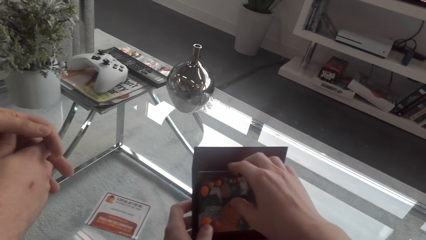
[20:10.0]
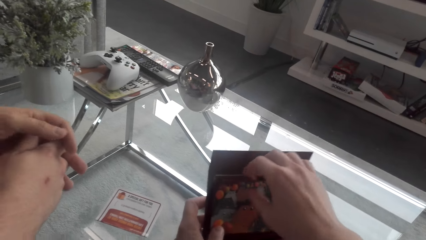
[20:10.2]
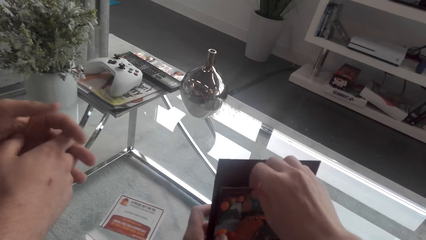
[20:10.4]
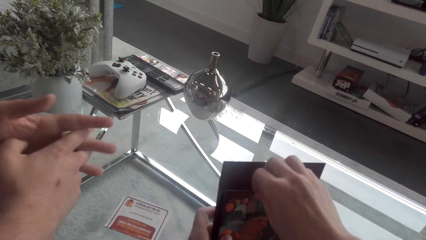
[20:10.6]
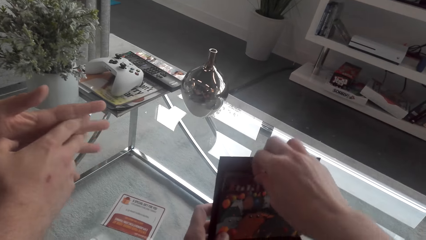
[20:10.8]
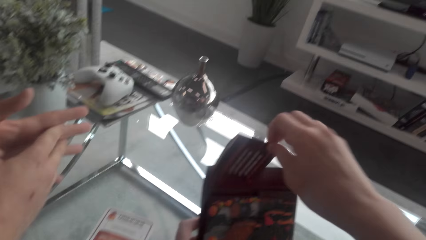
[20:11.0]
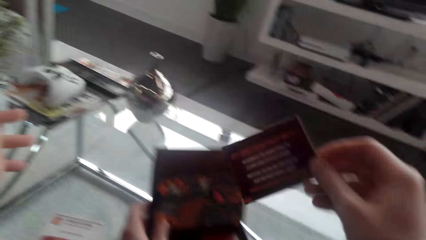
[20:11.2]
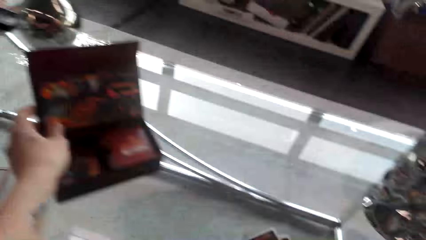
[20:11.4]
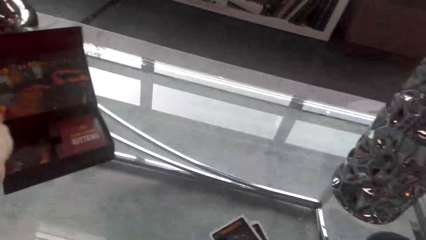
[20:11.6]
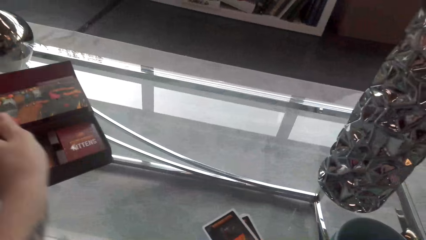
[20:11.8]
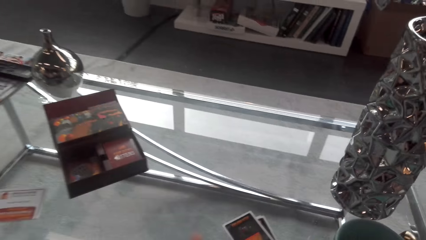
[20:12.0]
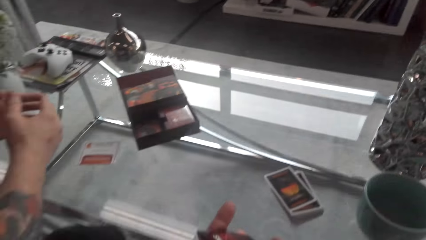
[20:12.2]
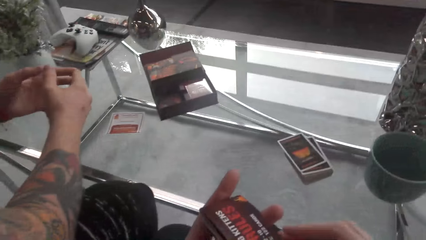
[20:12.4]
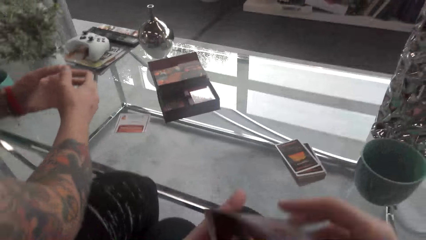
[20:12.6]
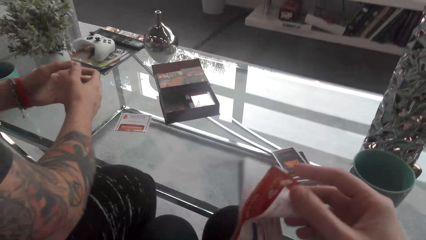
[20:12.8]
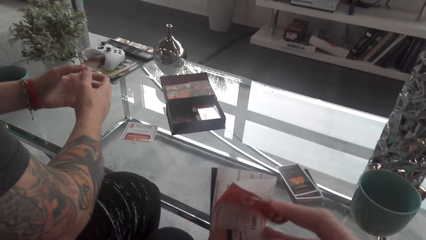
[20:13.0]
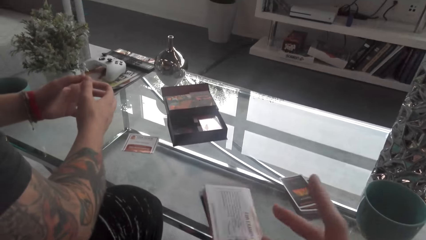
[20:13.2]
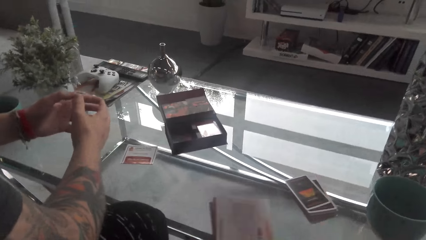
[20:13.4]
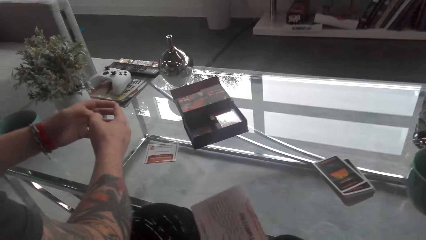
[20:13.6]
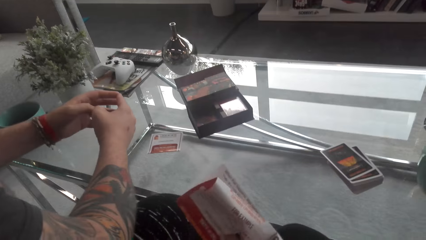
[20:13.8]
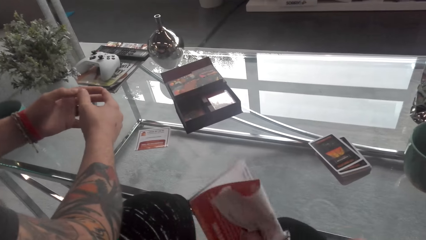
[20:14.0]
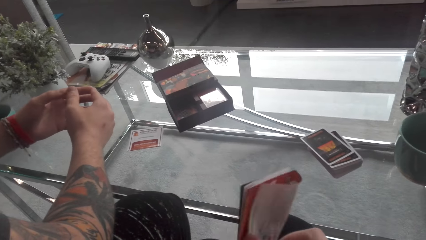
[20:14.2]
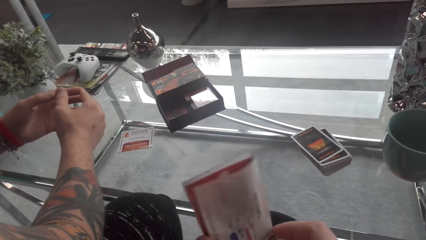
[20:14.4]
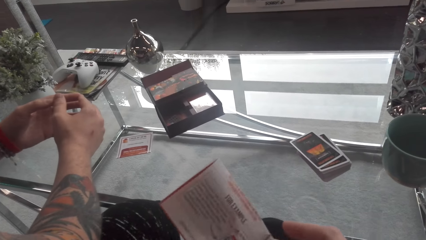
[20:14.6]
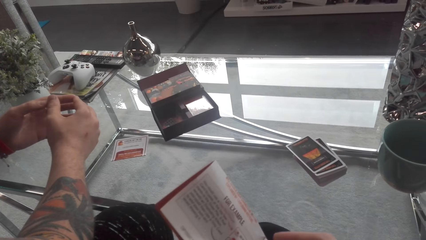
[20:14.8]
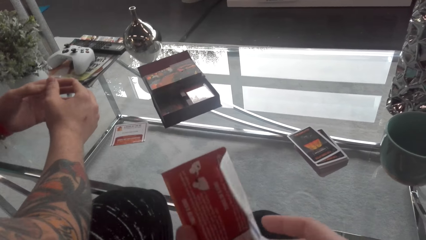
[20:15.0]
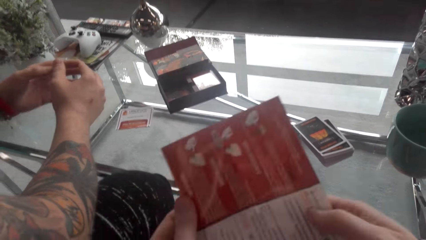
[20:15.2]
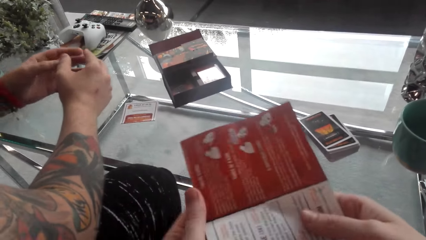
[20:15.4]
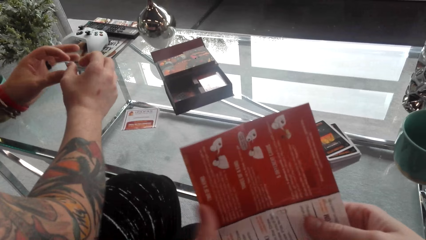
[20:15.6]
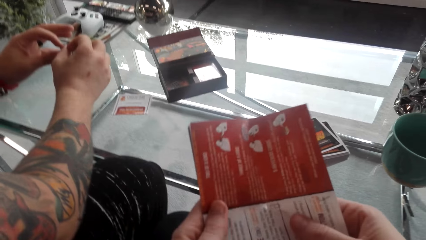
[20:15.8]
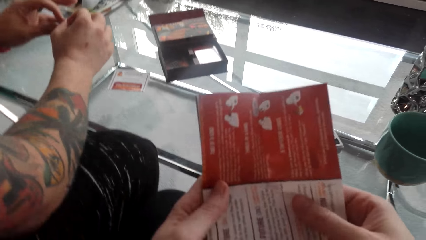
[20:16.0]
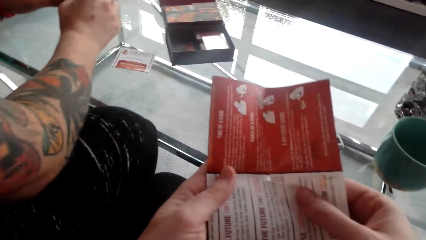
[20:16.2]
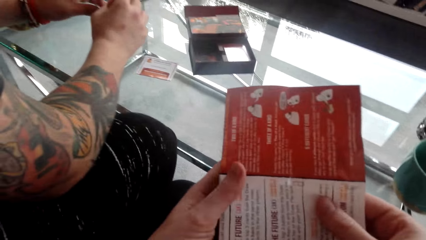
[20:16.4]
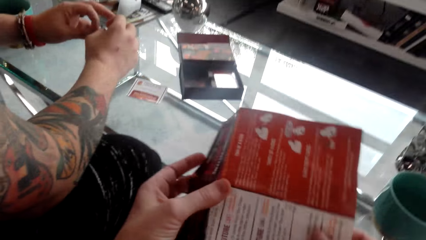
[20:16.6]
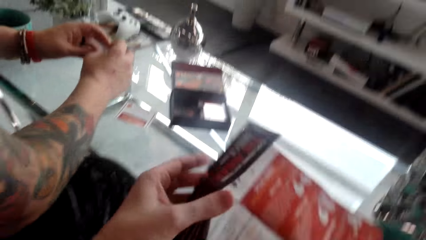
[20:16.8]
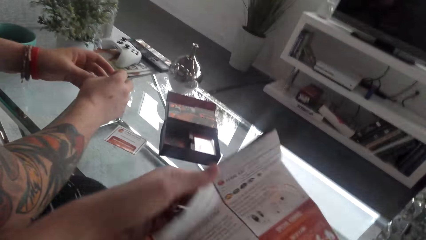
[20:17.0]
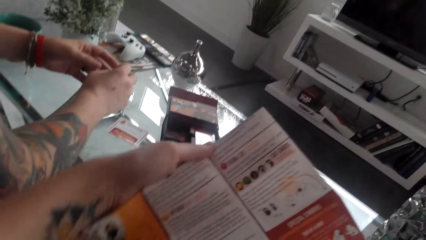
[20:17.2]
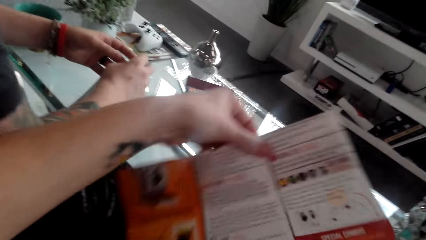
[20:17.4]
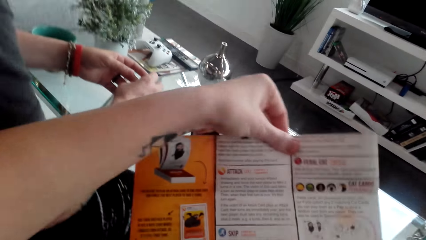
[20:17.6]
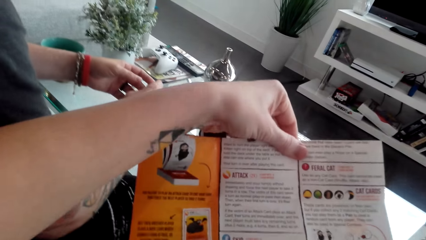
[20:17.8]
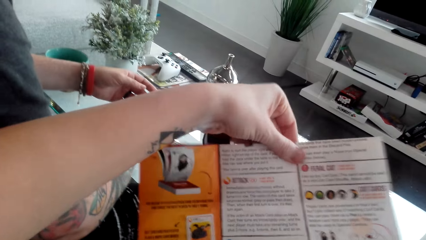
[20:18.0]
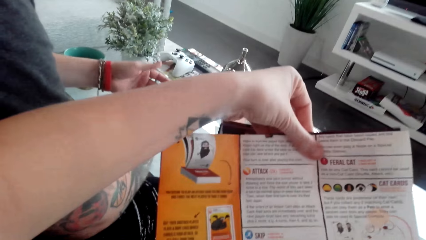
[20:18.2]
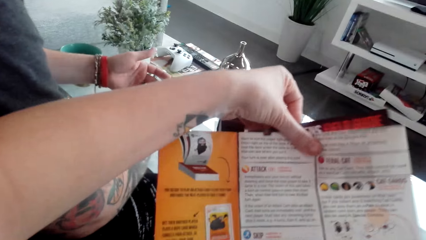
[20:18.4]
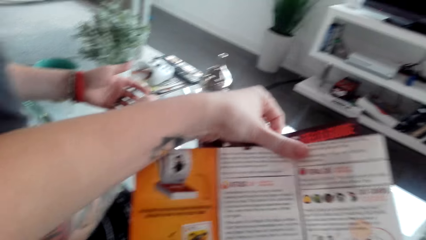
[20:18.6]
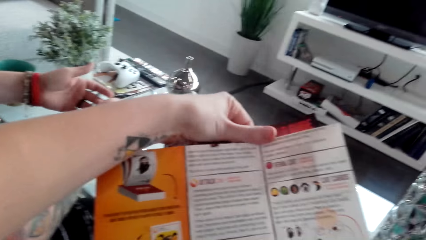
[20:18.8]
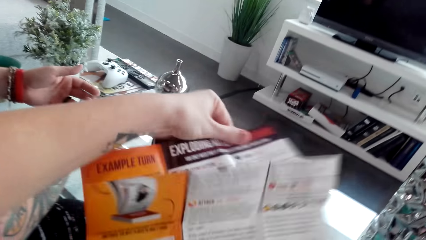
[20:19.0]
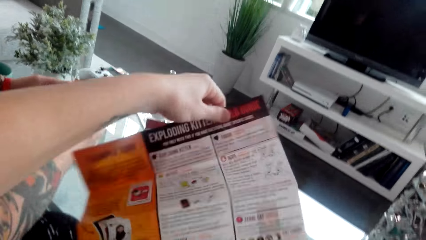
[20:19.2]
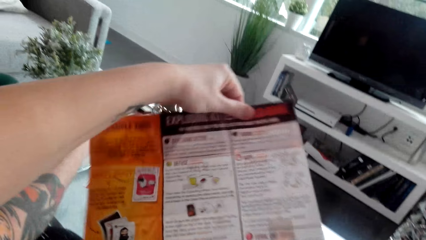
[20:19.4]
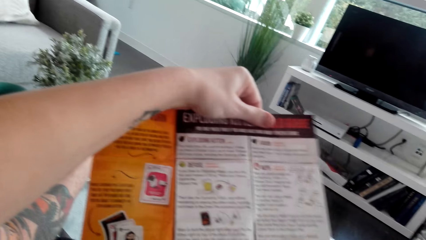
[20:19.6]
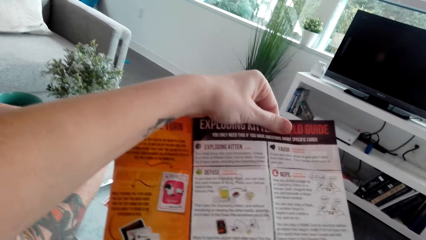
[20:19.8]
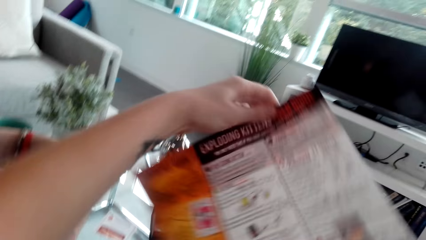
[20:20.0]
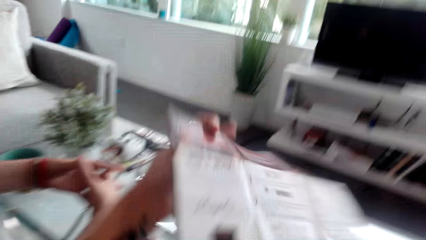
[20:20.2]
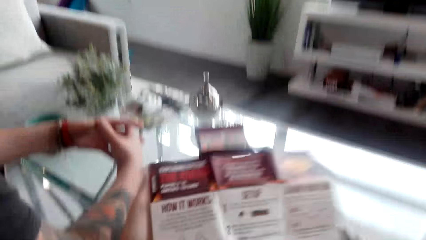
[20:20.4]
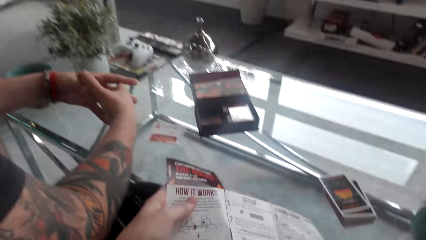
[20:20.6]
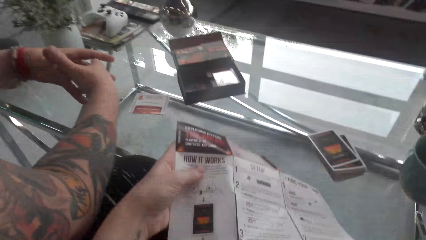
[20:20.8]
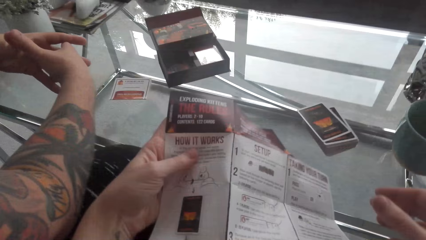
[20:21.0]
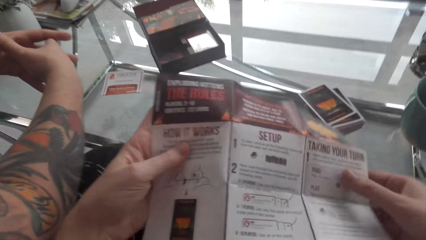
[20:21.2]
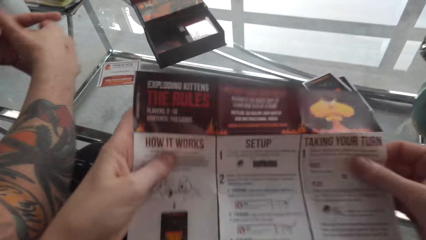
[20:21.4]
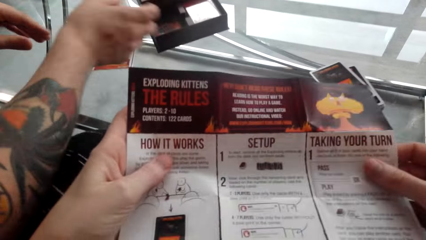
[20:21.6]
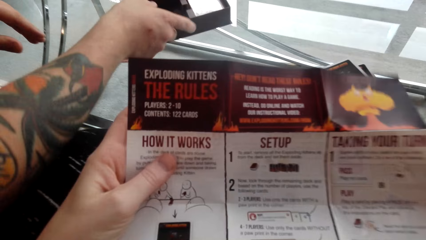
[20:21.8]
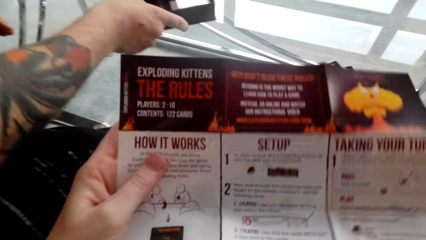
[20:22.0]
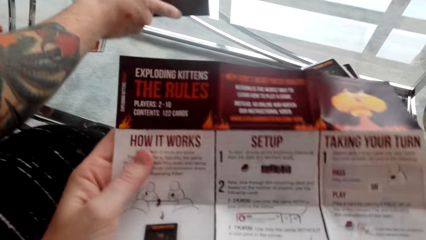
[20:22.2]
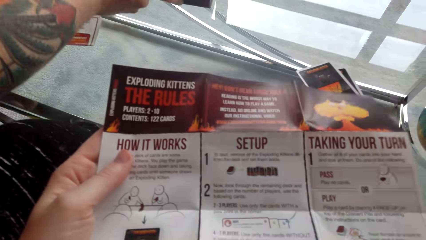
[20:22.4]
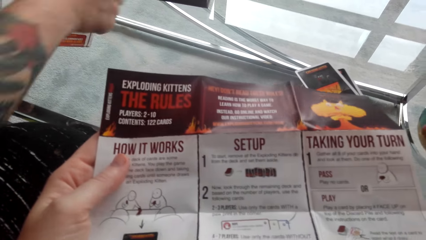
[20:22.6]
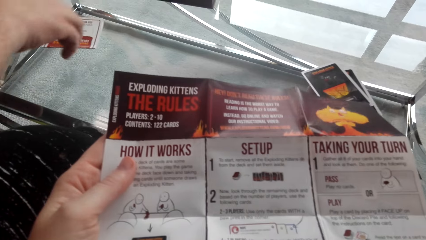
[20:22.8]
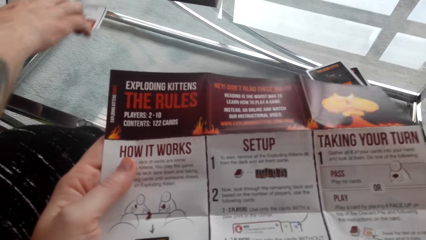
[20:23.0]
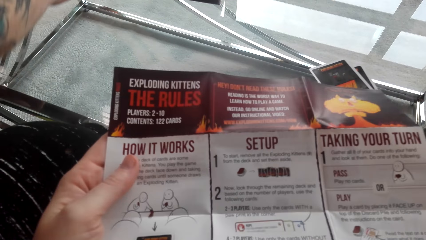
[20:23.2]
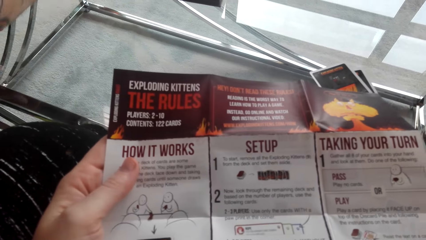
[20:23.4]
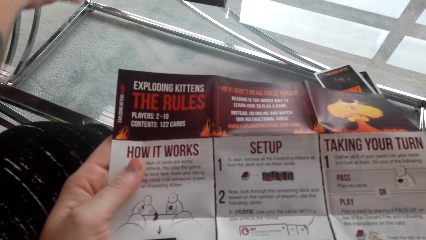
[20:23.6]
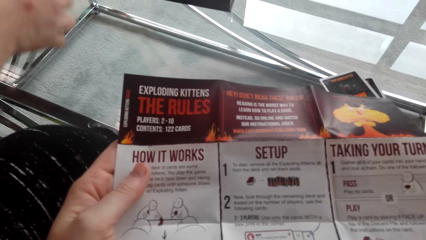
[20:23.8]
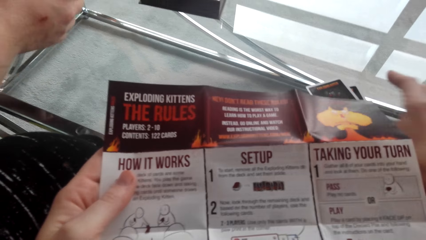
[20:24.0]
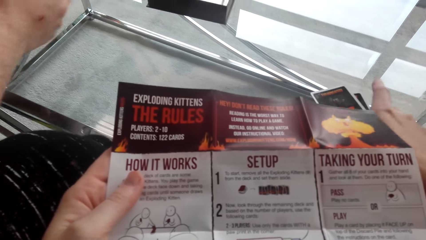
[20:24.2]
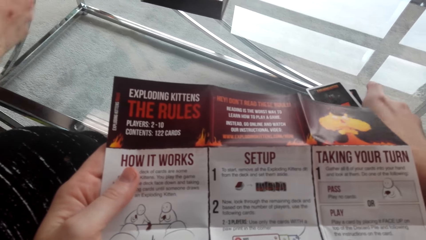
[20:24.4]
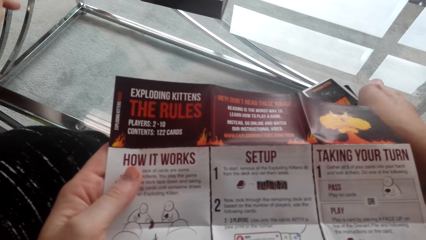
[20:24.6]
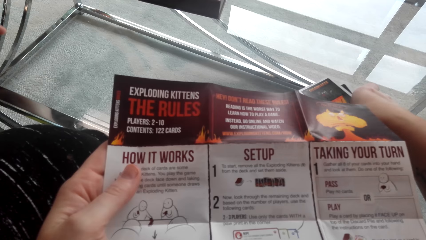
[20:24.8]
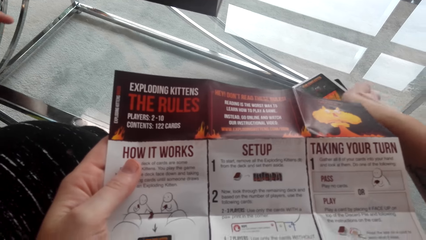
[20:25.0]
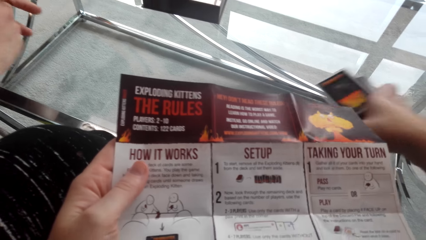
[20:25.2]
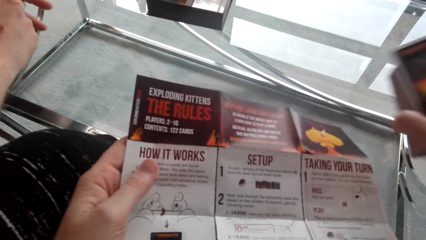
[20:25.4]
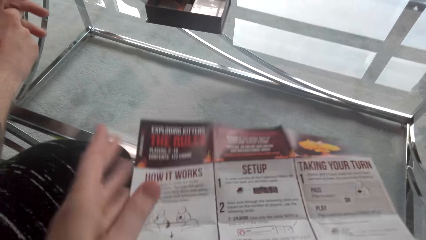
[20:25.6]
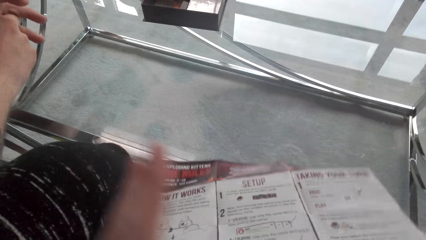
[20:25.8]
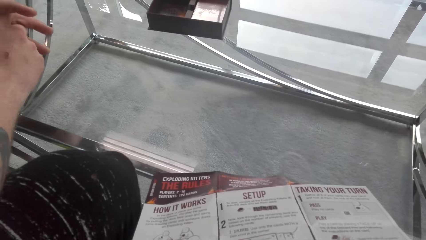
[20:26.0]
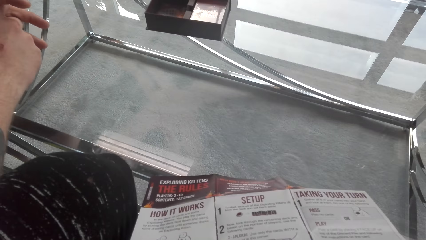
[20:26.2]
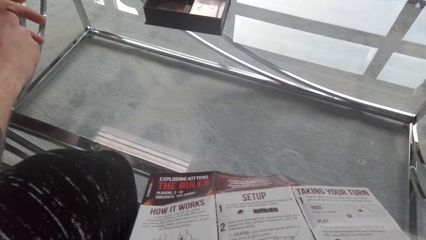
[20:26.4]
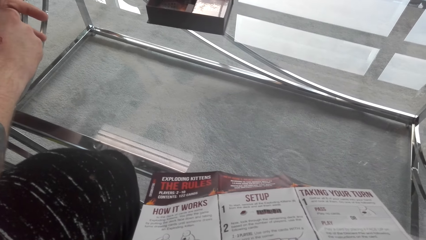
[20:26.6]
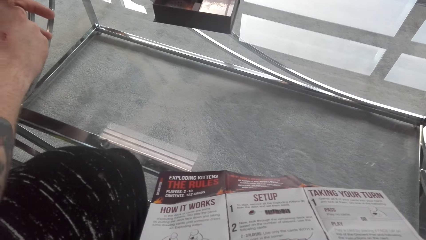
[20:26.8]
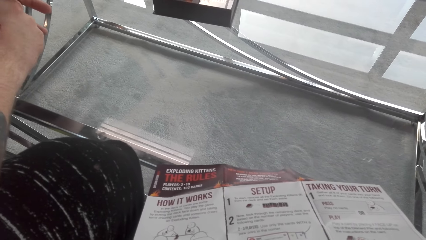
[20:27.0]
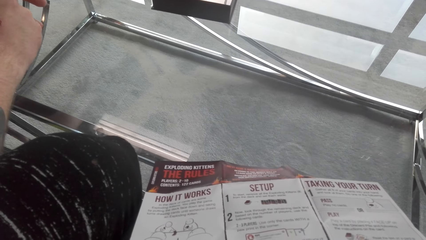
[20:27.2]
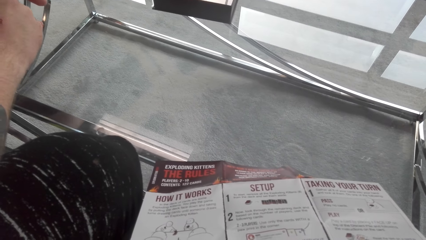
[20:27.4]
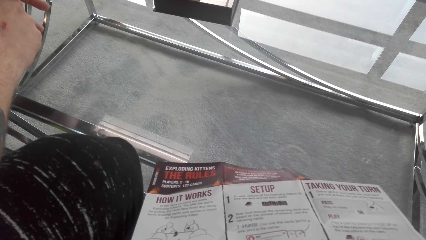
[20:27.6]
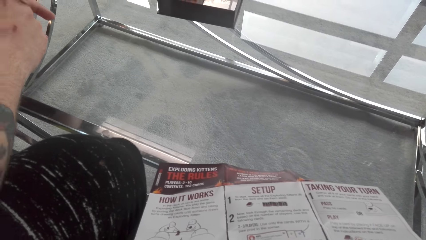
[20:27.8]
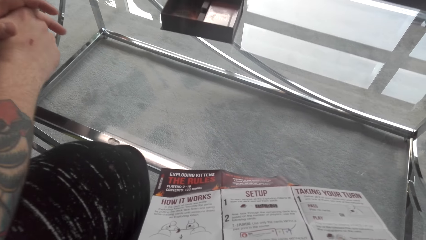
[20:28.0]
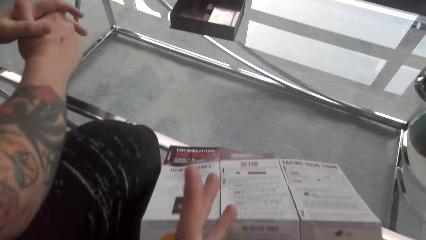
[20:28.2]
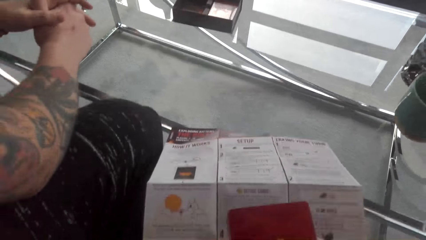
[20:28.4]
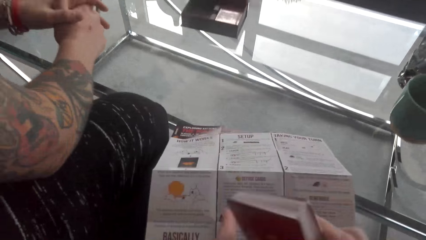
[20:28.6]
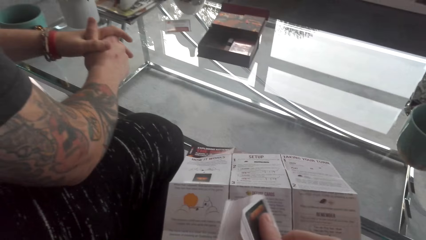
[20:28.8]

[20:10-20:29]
The camera wearer picks up the cards from the box. They pick up a pamphlet from the box. They read the book. They open the pamphlet. They read the piece of paper. A man moves the box and moves the card. The camera wearer picks up the cards. They read the pamphlet.
